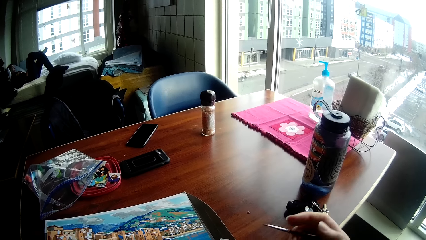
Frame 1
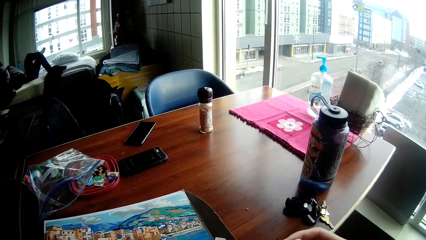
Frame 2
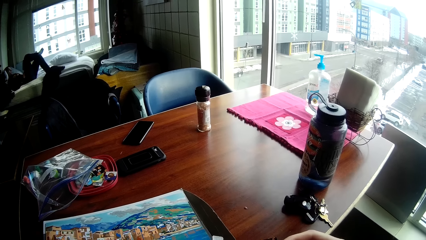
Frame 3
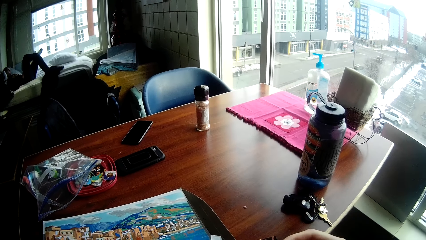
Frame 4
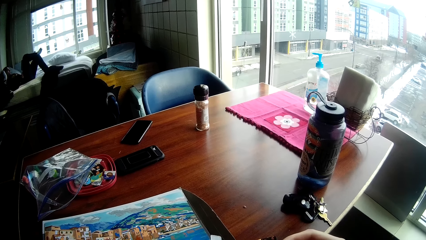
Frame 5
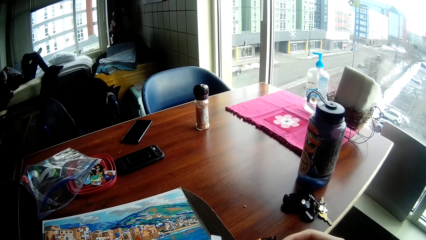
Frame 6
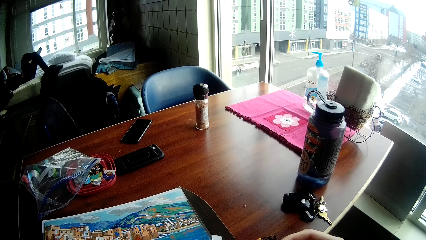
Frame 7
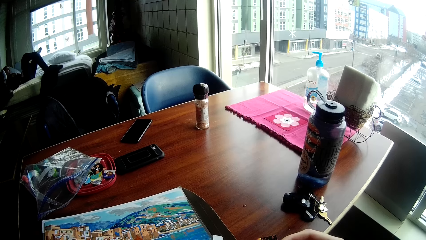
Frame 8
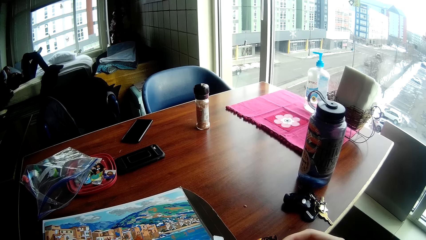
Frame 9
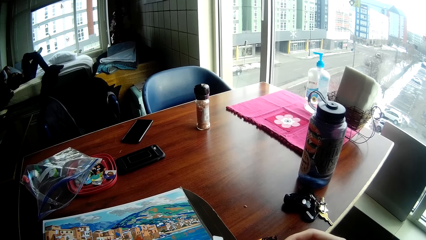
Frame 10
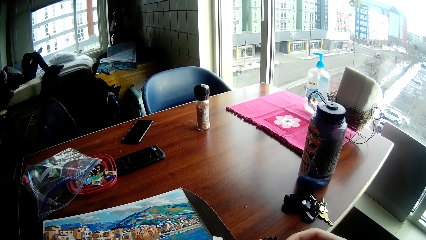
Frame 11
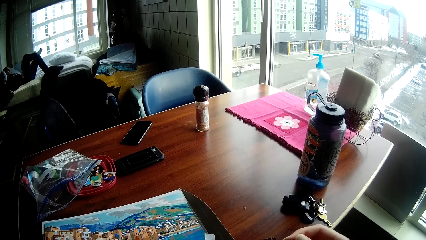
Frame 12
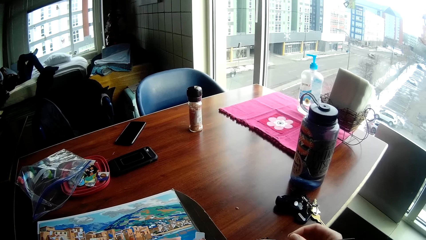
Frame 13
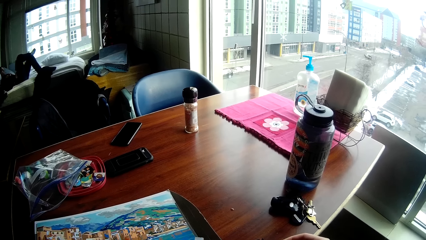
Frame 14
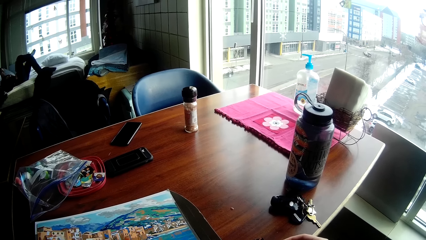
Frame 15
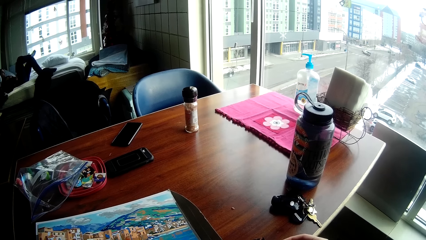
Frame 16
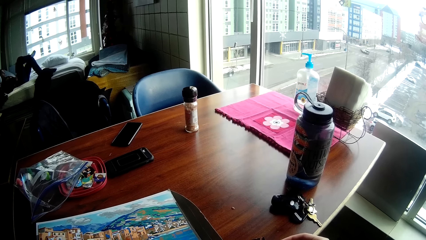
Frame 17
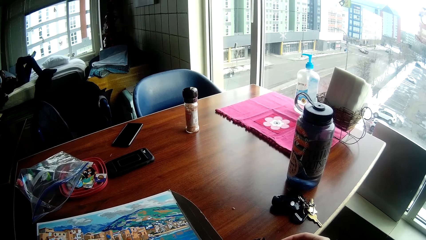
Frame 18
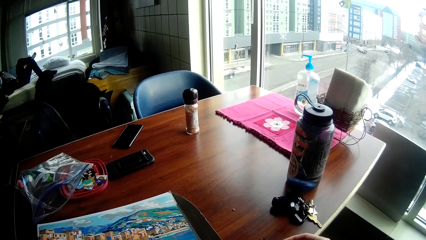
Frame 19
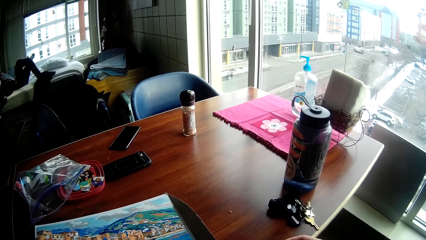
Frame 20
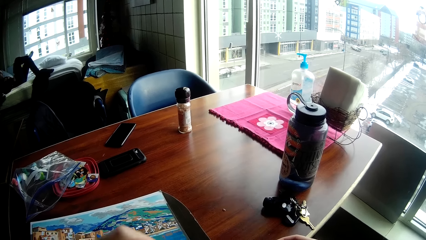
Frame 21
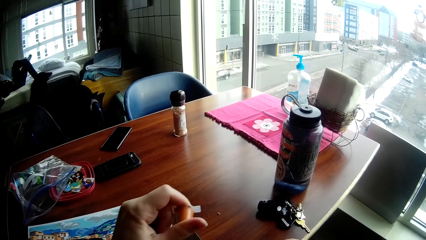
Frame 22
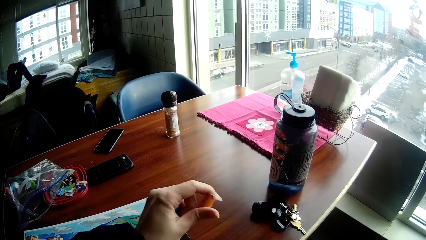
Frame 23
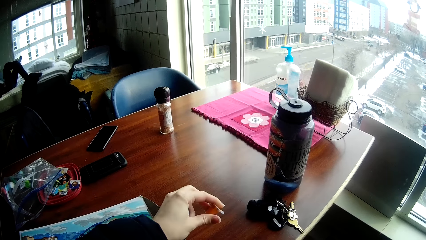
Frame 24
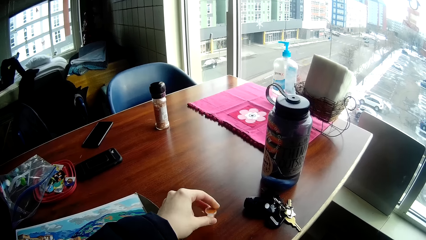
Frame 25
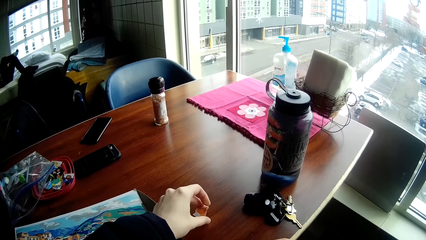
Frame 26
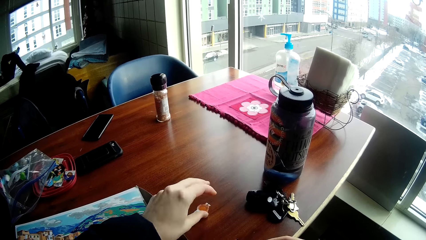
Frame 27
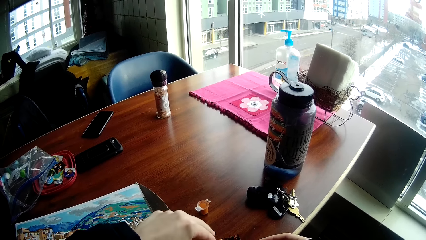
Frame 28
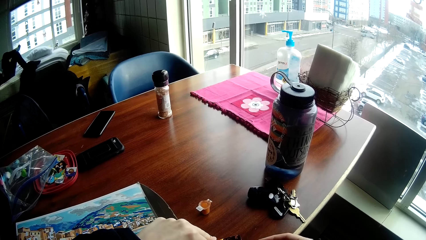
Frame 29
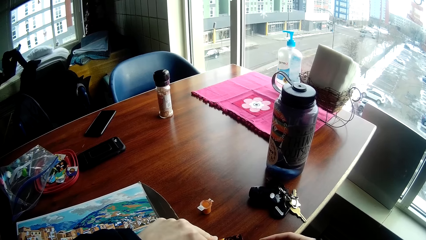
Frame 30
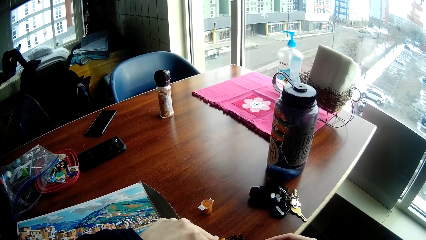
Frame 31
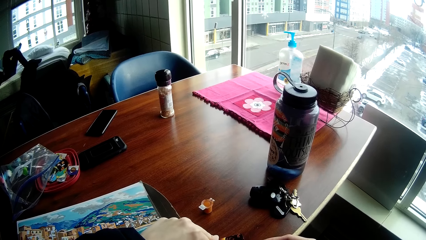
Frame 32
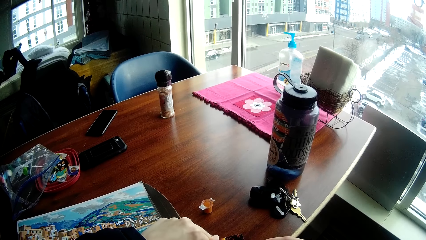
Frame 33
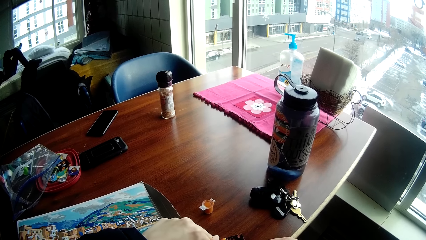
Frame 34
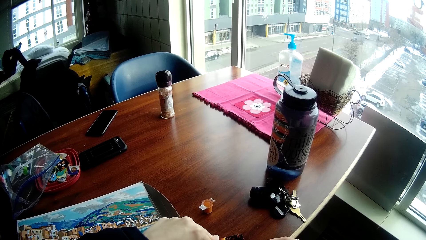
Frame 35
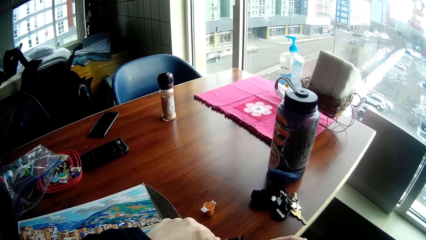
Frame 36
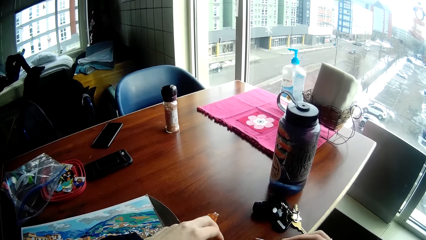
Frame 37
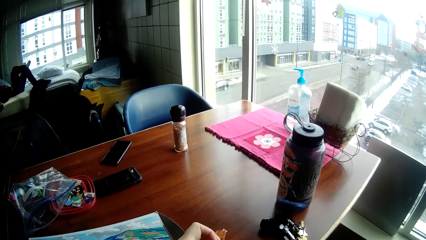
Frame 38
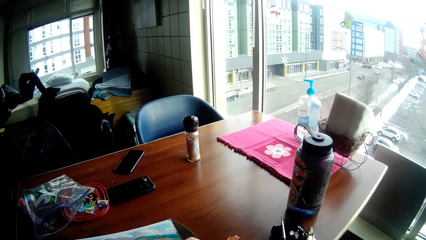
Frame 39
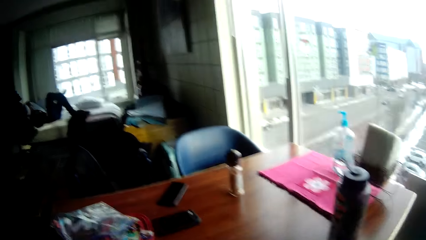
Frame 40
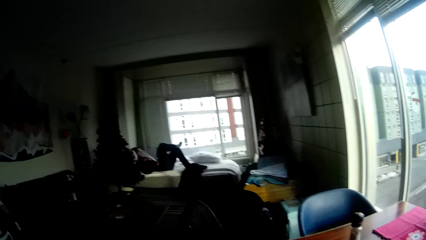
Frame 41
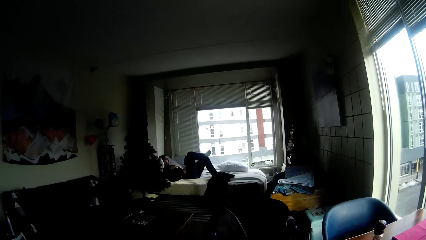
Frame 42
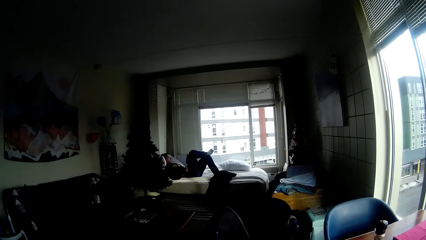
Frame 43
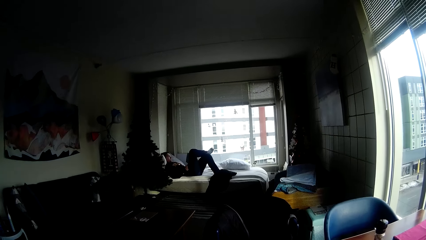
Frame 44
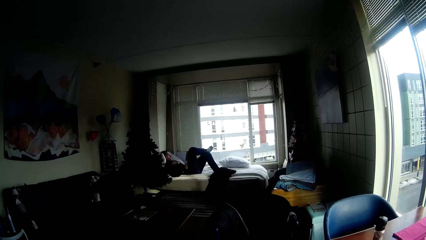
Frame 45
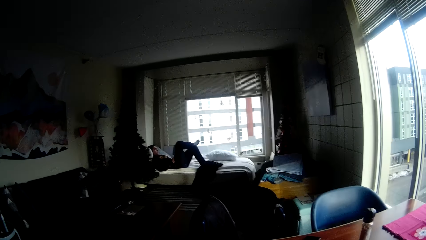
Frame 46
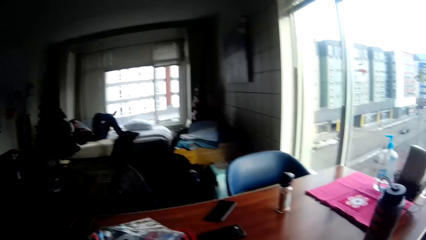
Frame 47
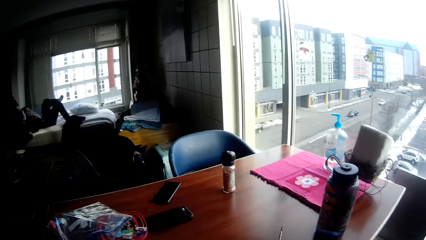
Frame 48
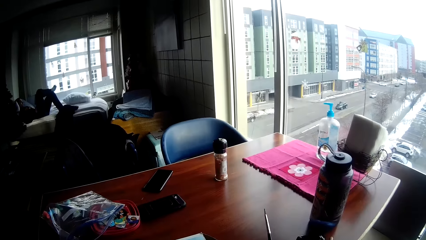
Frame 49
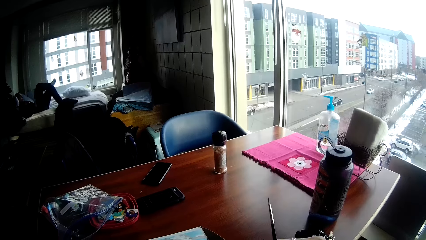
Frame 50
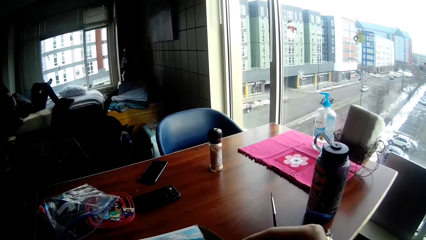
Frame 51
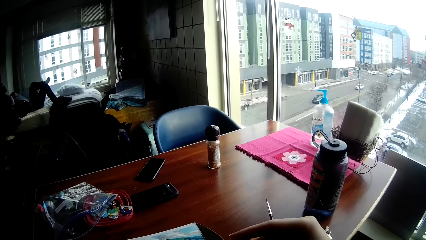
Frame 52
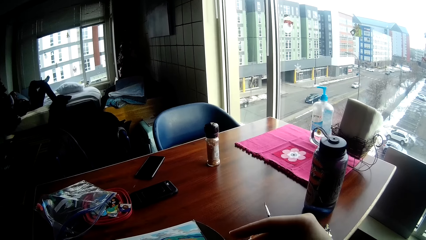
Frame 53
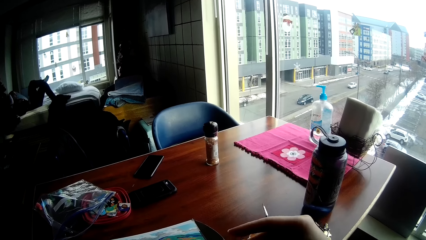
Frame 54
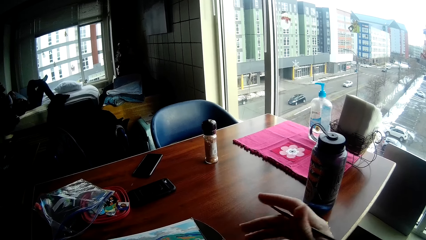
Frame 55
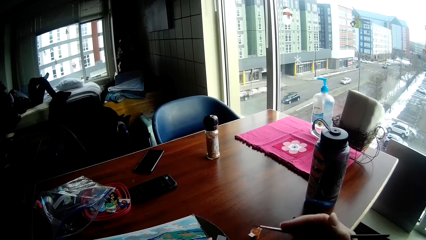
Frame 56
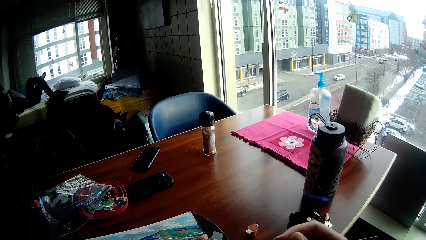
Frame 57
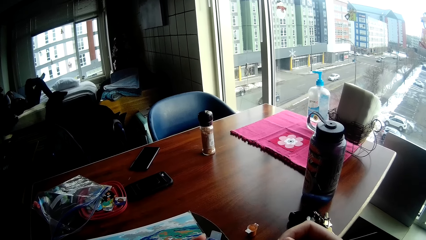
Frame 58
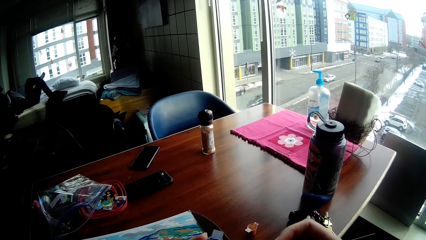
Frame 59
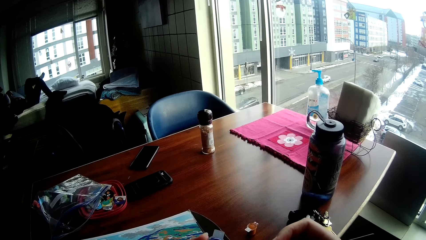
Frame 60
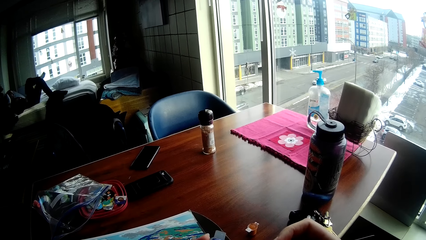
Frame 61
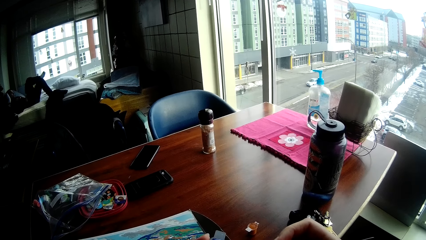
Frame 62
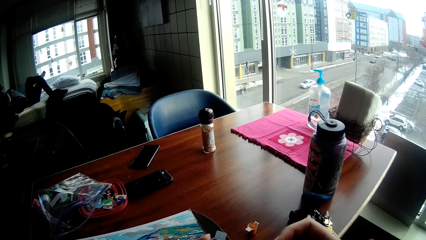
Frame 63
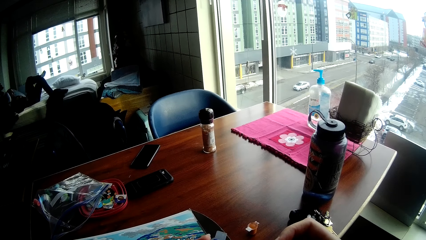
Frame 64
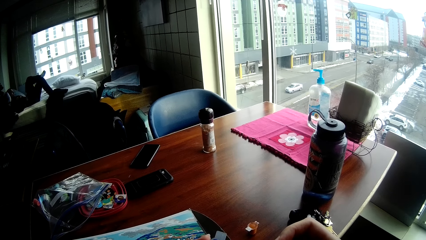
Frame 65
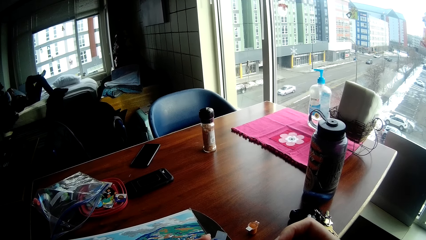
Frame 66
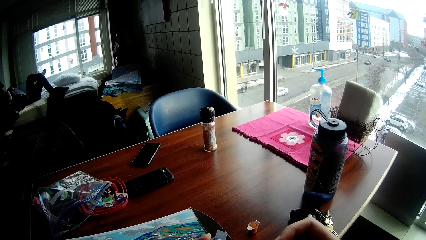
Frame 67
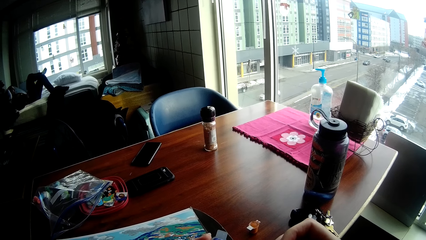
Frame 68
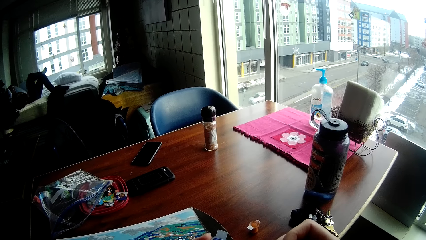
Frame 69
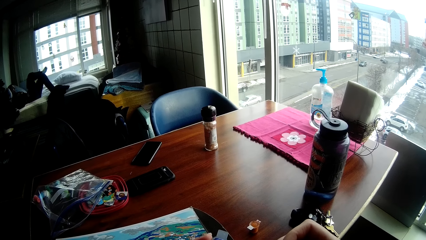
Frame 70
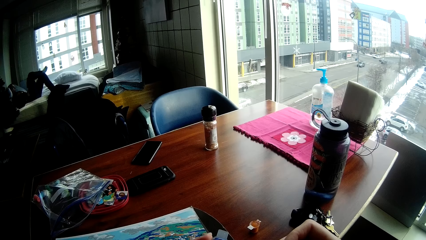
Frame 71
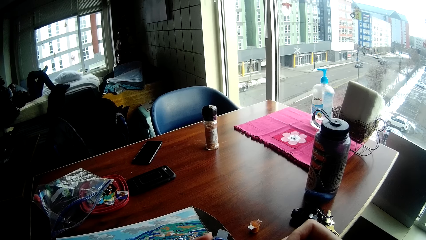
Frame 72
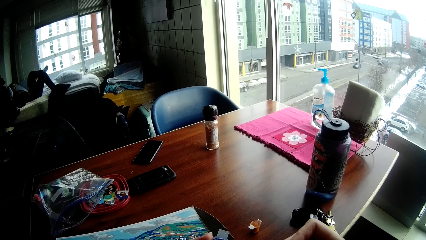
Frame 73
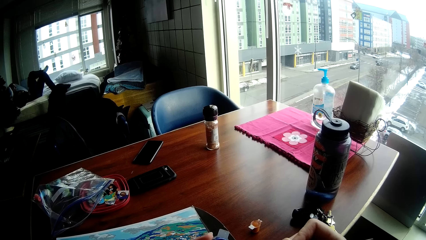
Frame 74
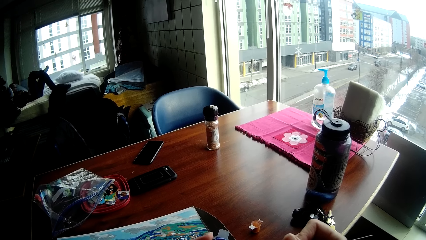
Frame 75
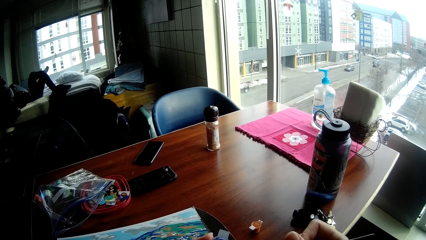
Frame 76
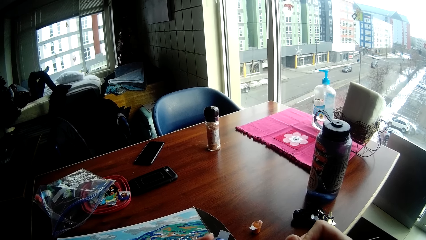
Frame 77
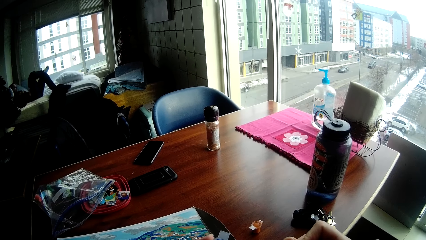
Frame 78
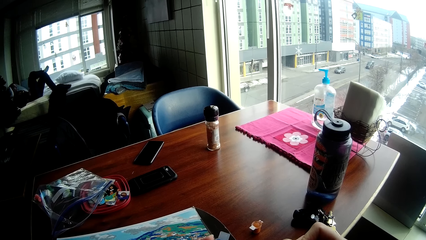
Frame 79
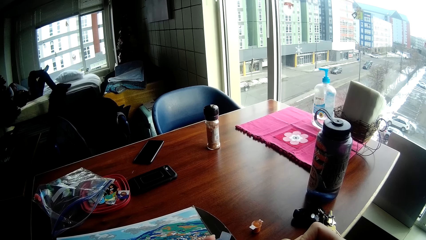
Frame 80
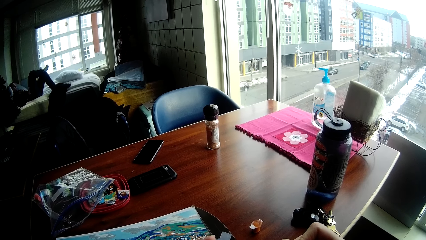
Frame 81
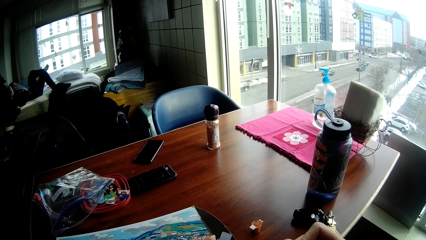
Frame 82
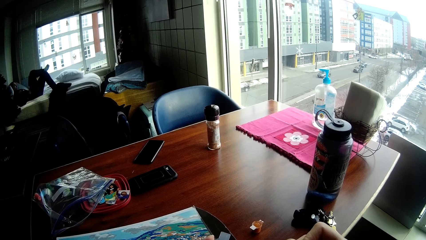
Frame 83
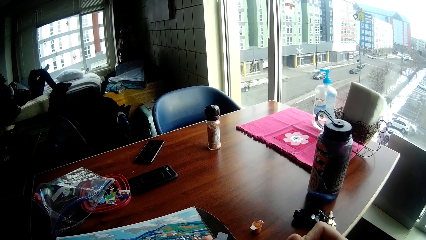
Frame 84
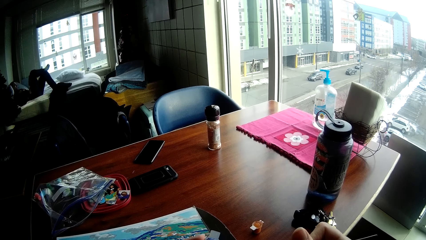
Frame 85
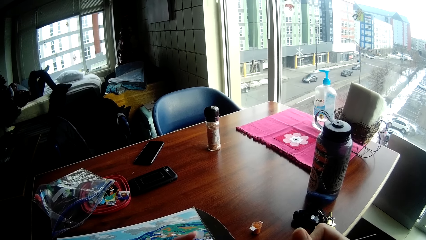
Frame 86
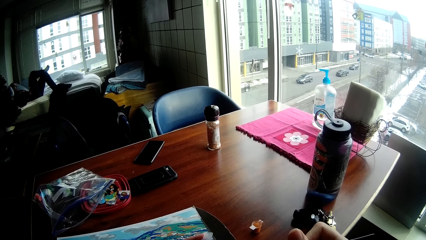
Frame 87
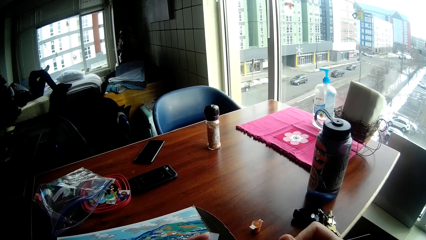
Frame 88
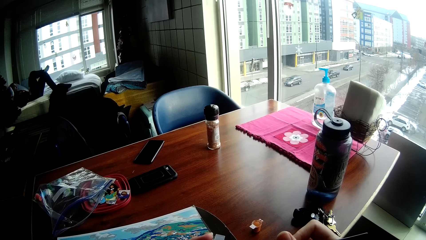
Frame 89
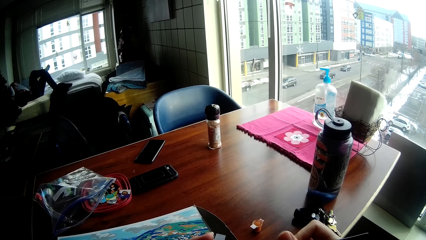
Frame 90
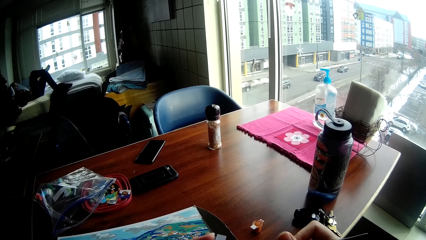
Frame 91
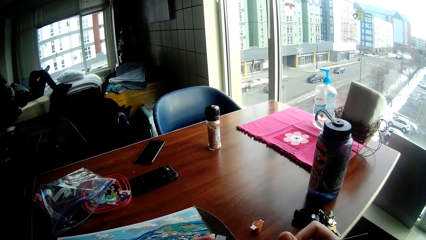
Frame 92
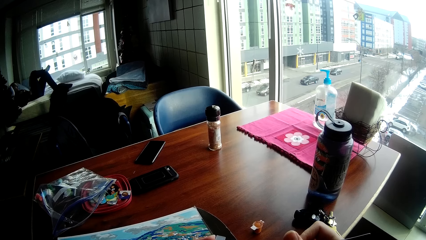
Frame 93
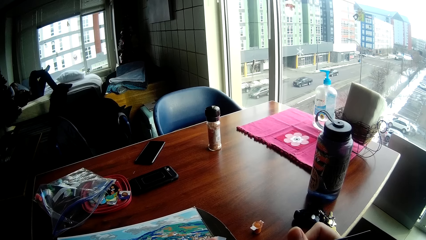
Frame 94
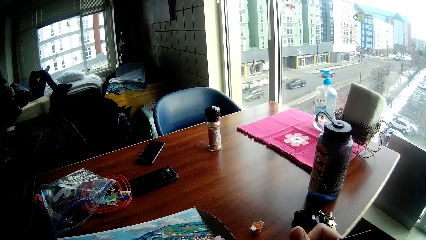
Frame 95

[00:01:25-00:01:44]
The camera wearer drops a container on the table with a sticker on it with his left hand. He colours something.
